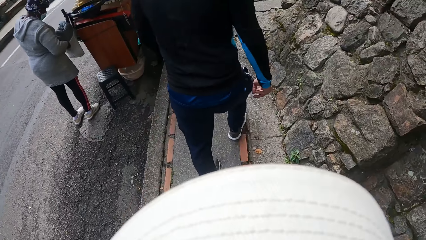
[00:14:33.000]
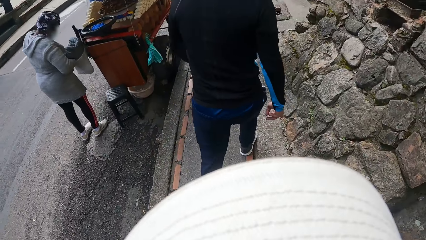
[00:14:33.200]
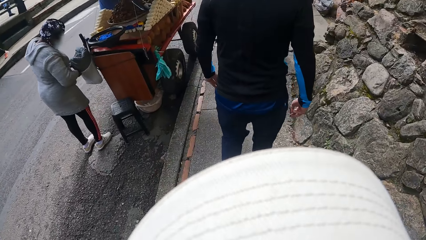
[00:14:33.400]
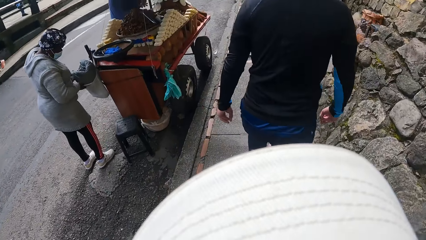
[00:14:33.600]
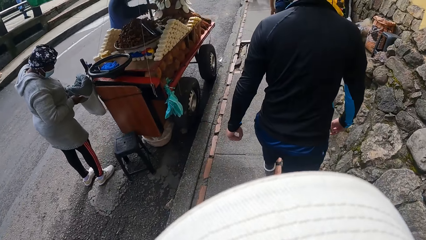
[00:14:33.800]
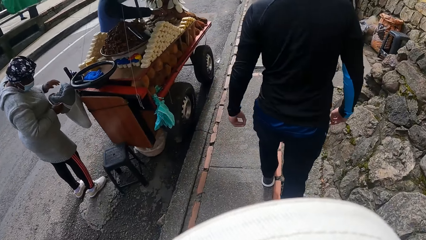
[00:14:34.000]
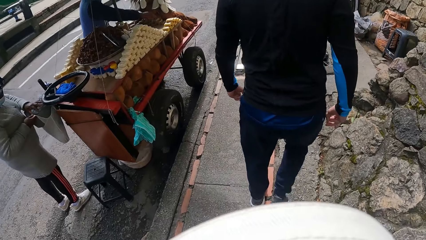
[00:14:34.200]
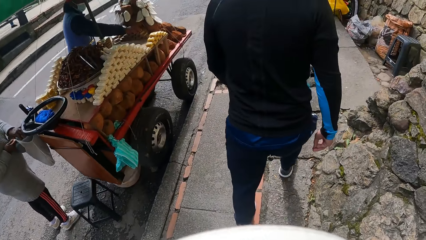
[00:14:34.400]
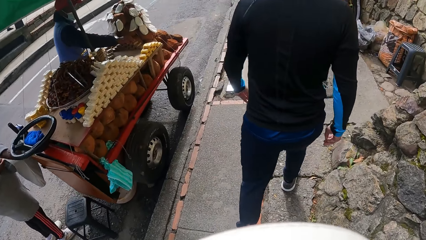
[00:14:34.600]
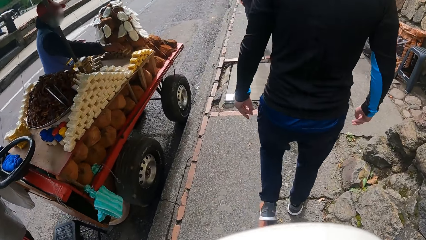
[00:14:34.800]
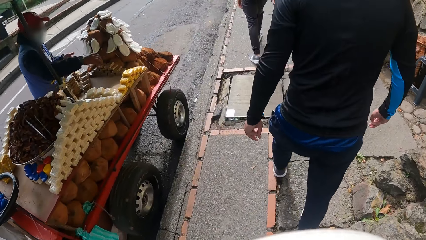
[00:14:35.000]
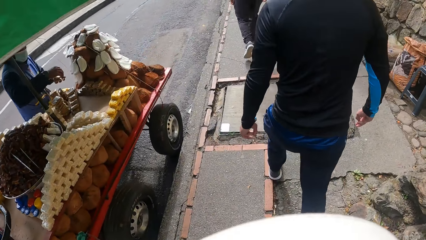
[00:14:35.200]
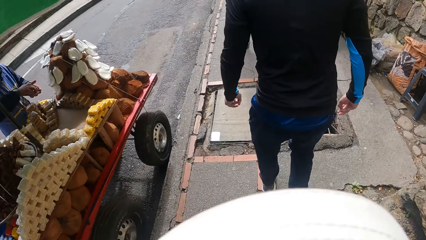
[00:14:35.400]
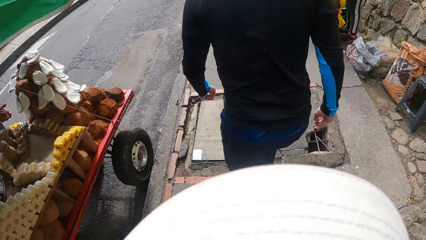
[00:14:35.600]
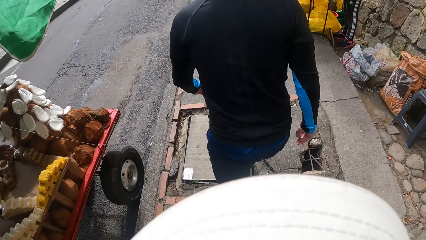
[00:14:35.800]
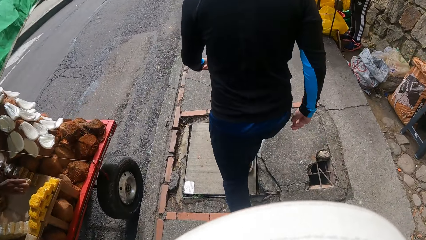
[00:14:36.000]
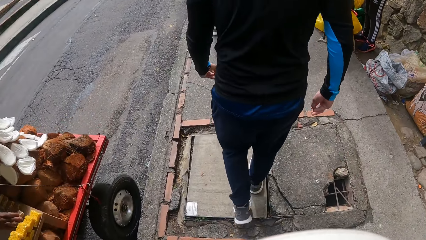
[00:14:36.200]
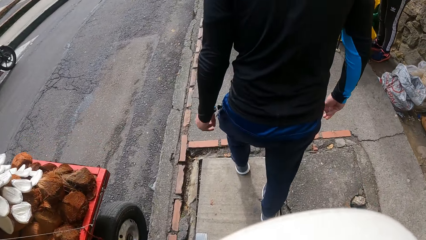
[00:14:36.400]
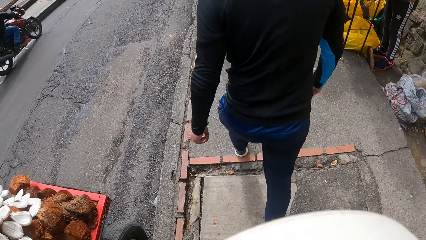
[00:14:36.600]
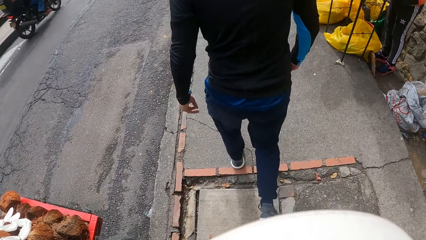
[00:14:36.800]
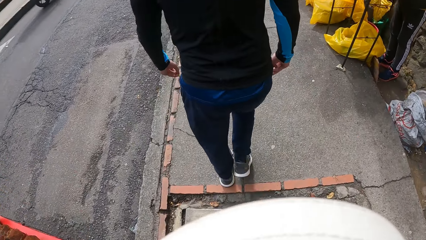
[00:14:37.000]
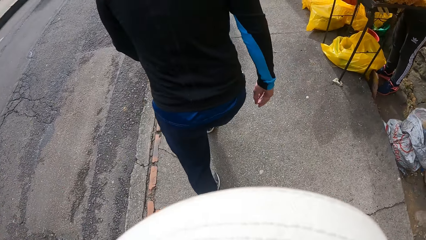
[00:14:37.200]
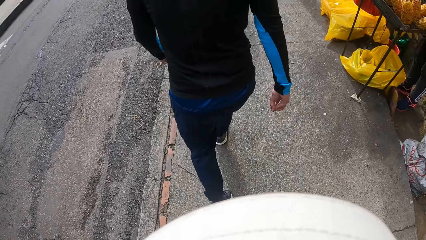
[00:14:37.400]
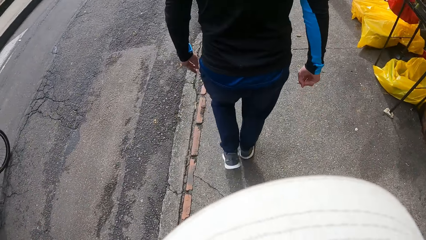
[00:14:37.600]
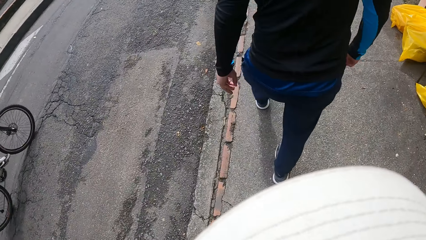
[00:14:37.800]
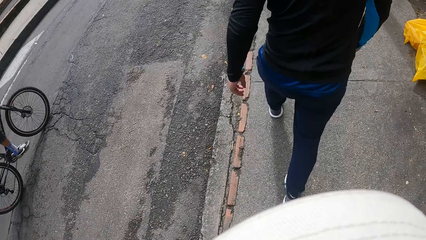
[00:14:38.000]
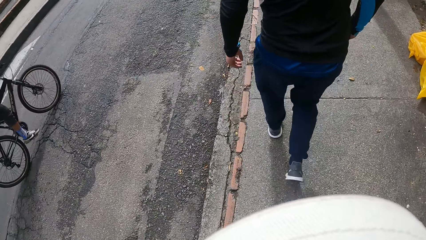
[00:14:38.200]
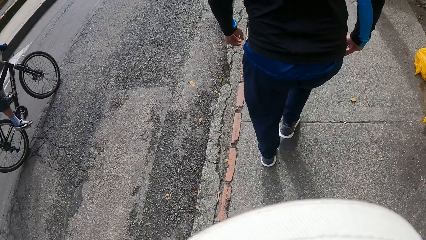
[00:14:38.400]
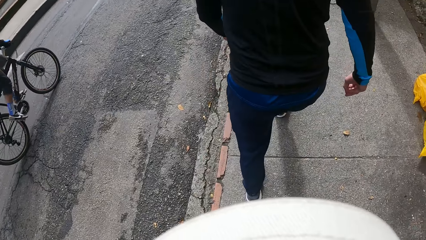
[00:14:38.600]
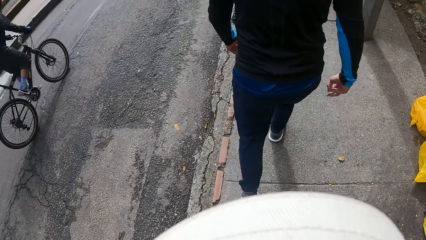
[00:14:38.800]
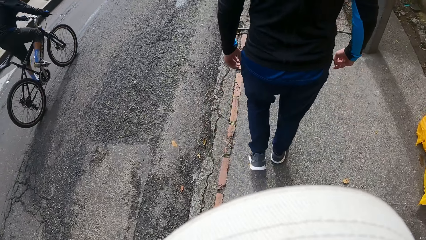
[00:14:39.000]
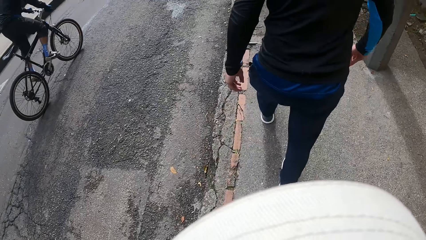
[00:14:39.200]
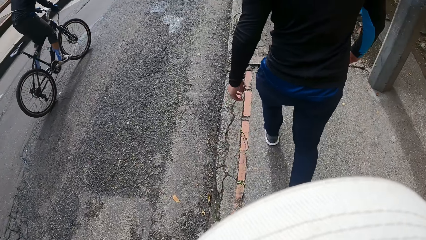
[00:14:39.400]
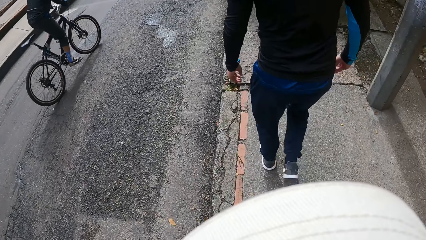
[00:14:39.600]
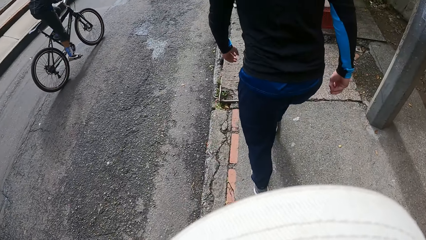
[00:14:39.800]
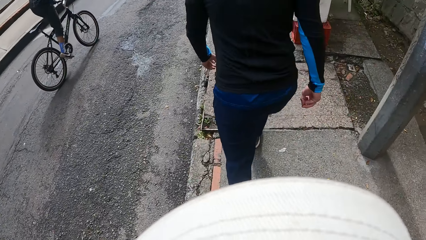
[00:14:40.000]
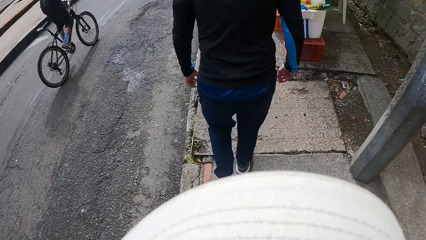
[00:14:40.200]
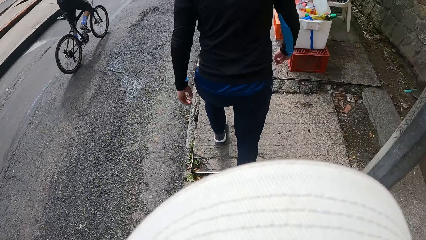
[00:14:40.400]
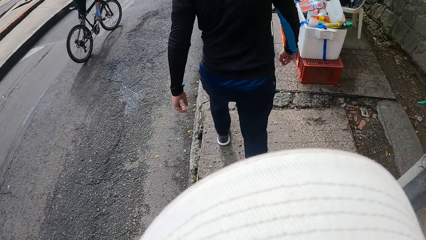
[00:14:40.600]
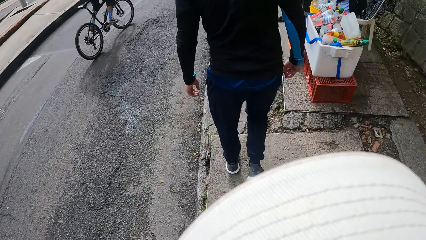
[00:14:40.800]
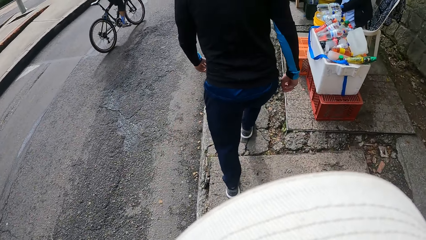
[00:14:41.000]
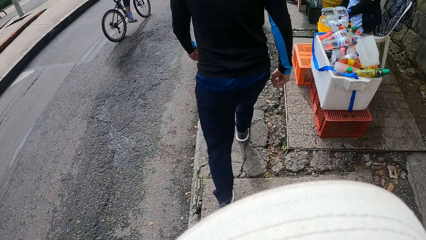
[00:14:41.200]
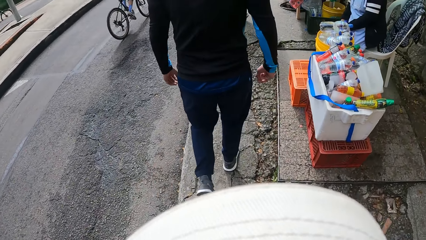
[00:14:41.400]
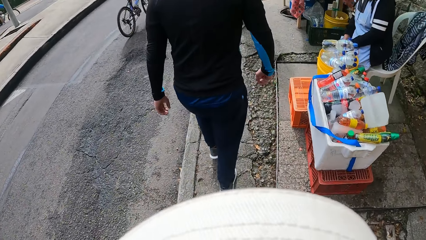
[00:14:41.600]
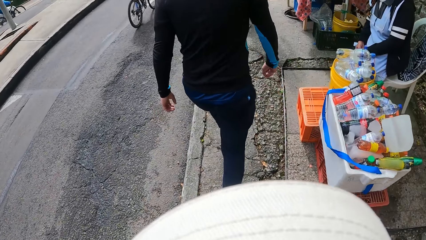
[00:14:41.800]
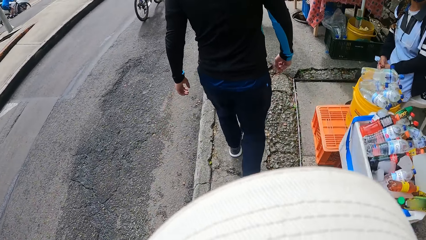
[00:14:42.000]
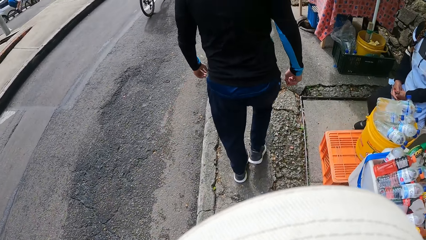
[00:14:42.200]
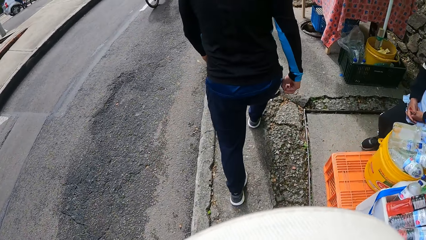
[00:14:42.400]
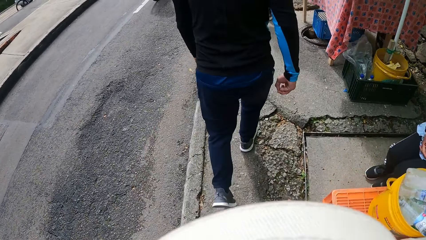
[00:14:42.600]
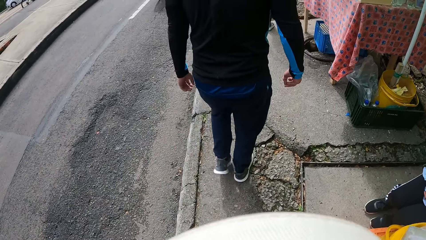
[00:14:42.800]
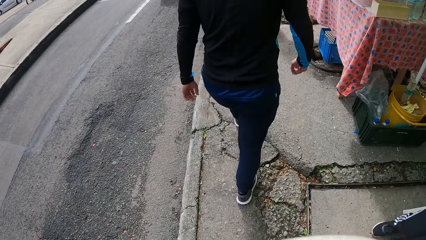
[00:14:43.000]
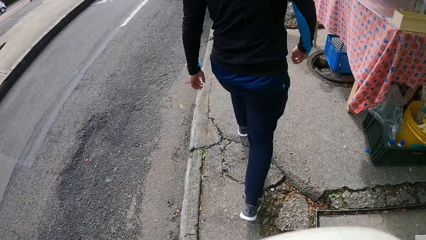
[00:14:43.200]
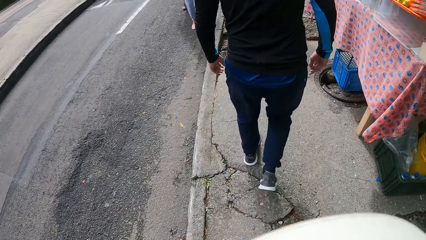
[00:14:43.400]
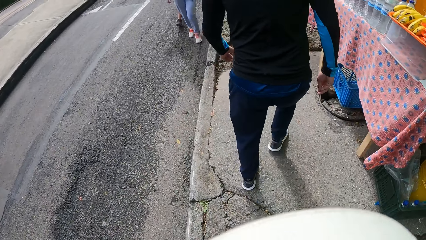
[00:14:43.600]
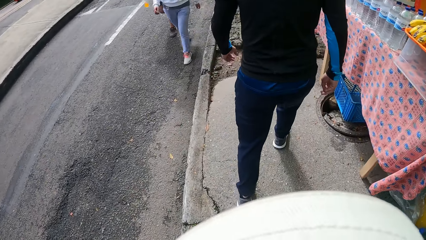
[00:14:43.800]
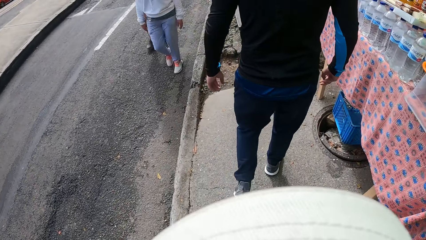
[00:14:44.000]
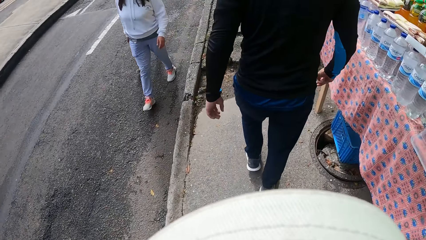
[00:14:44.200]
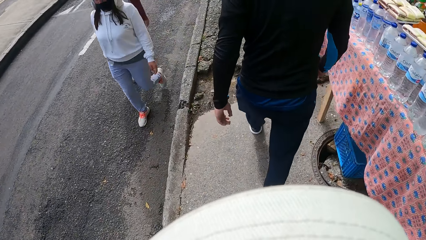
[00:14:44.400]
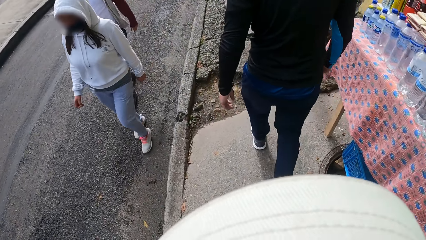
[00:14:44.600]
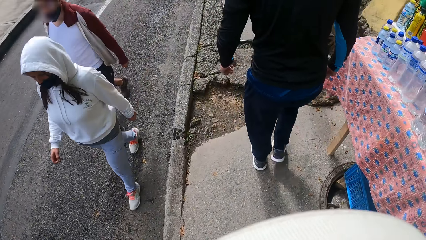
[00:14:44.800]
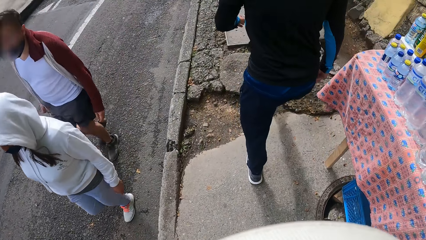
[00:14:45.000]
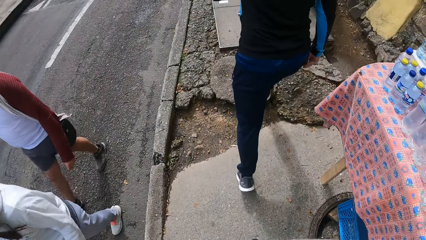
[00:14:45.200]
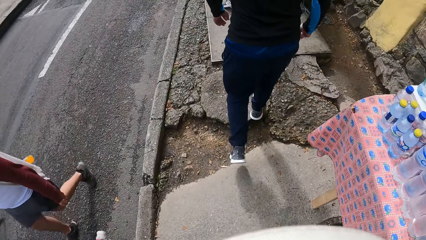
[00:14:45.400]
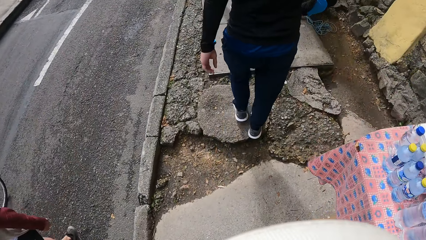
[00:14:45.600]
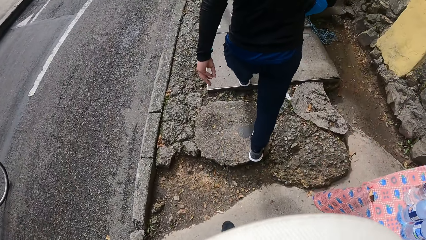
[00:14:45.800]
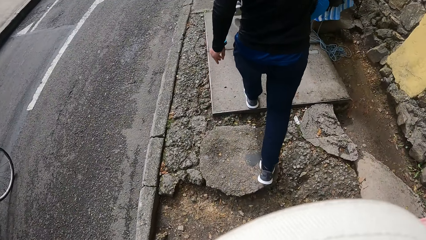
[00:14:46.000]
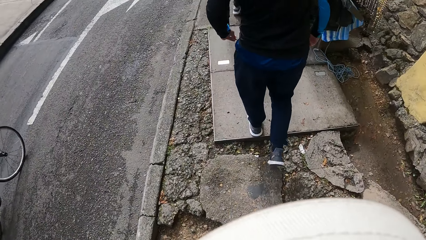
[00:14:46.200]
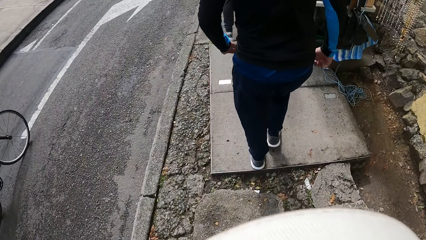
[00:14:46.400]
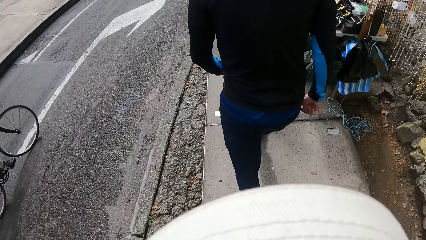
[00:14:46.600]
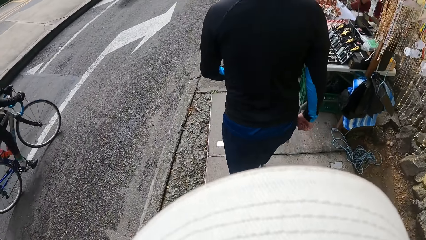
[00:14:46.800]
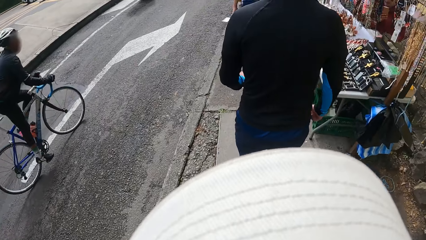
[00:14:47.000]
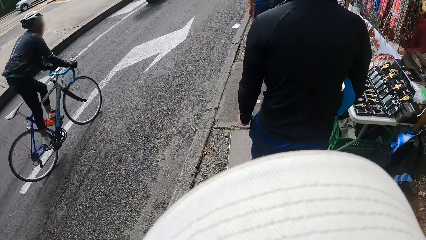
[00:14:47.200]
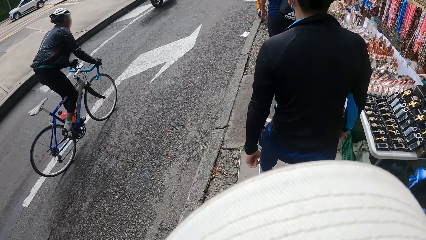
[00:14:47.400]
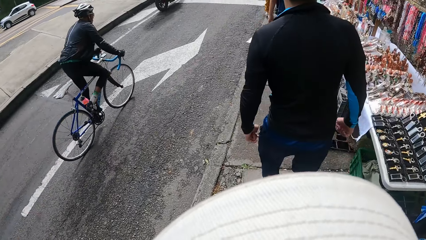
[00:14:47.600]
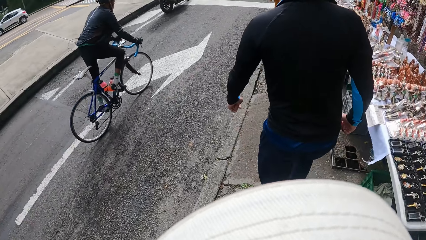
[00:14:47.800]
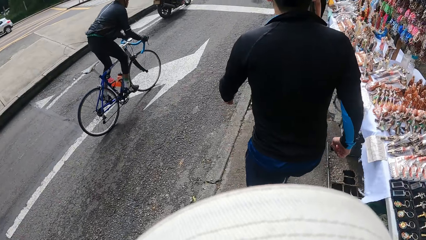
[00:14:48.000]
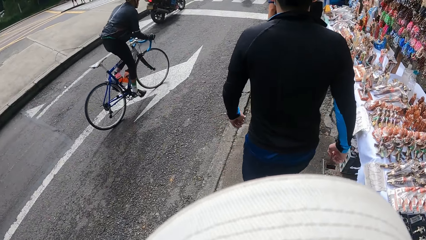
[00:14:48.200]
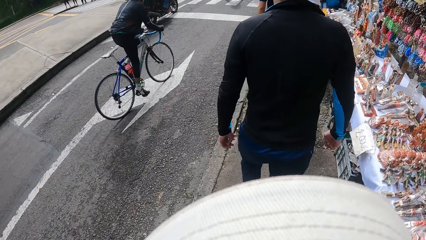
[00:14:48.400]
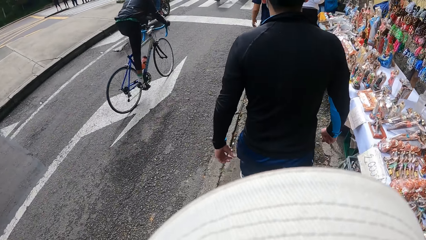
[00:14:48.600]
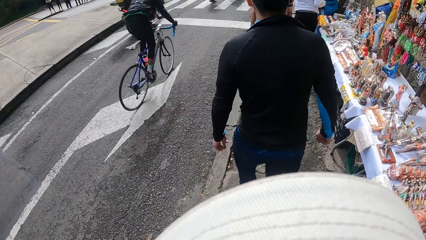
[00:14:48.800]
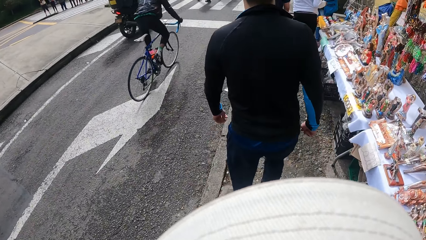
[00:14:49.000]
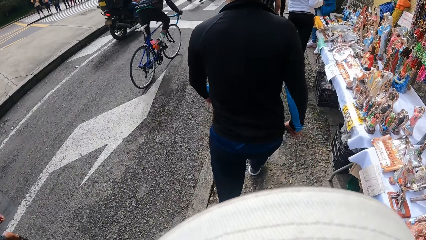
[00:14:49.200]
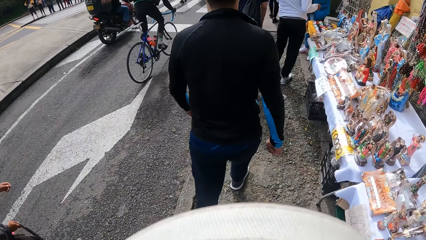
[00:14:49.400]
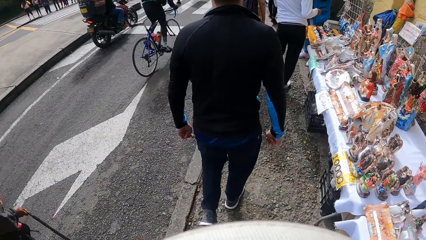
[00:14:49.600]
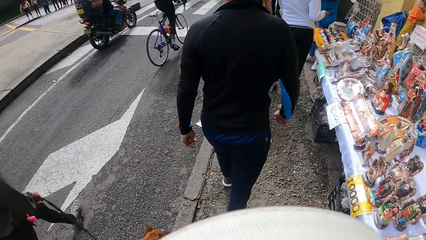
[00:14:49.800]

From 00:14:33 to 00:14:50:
The camera wearer moves the hand down.
